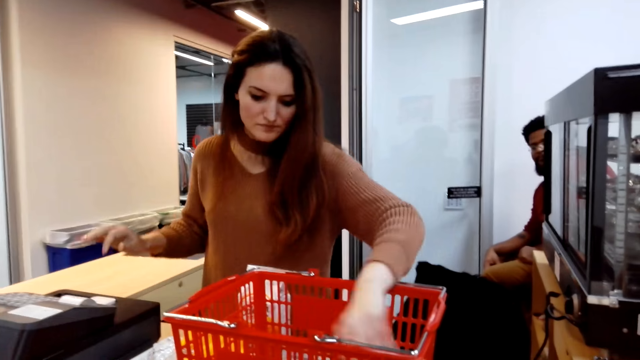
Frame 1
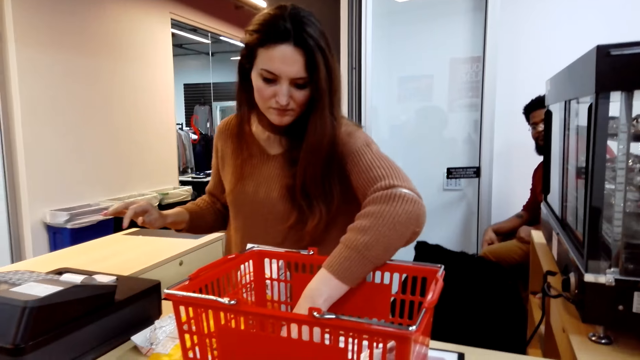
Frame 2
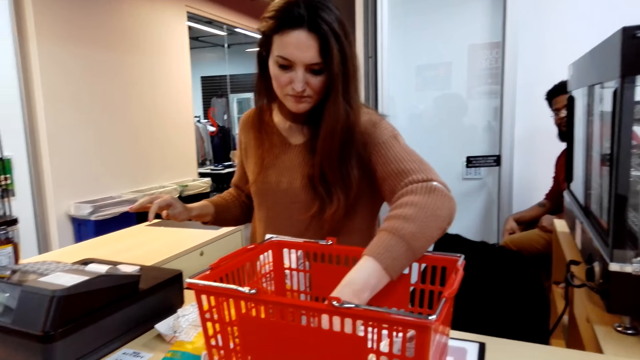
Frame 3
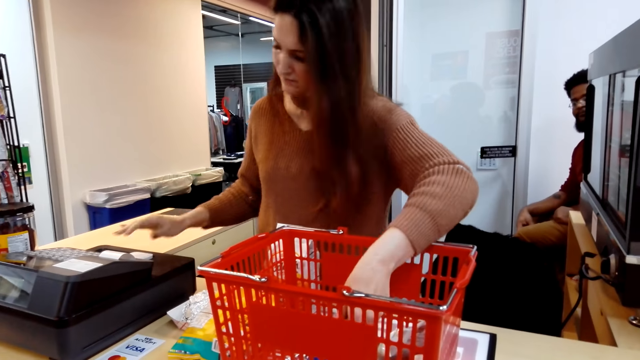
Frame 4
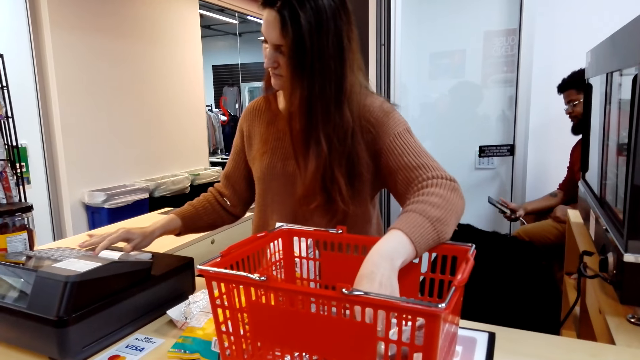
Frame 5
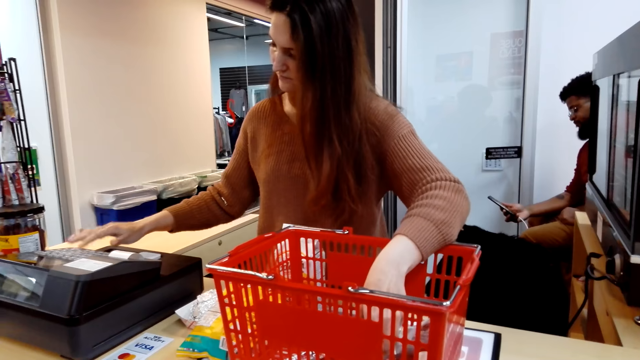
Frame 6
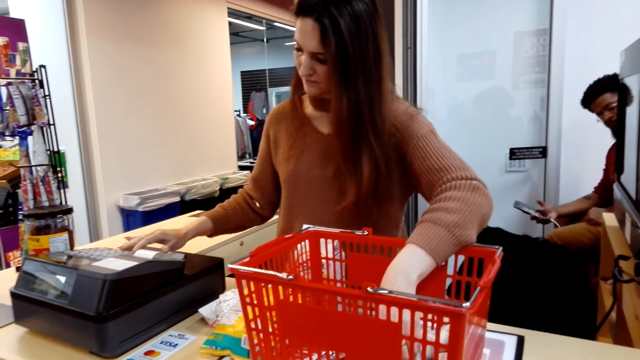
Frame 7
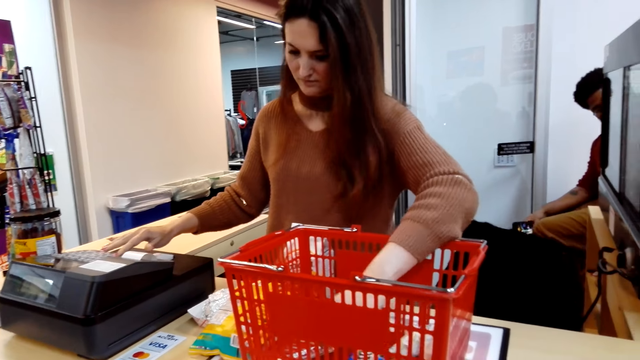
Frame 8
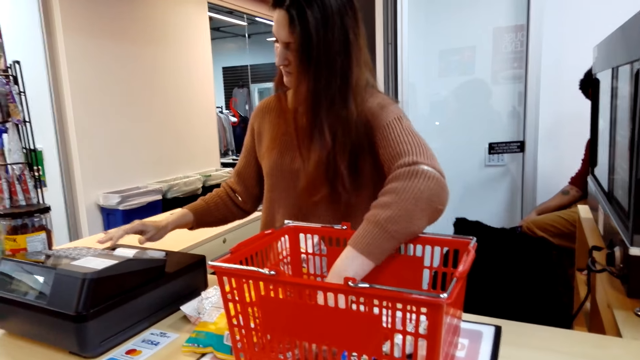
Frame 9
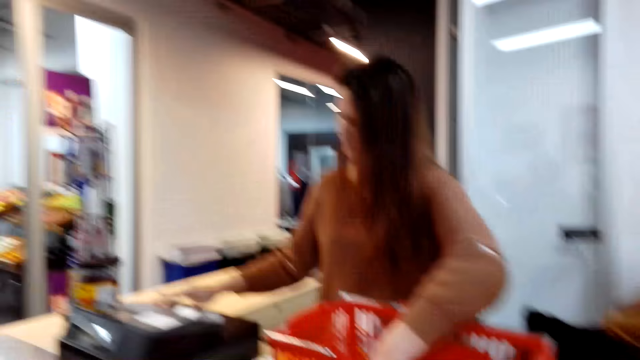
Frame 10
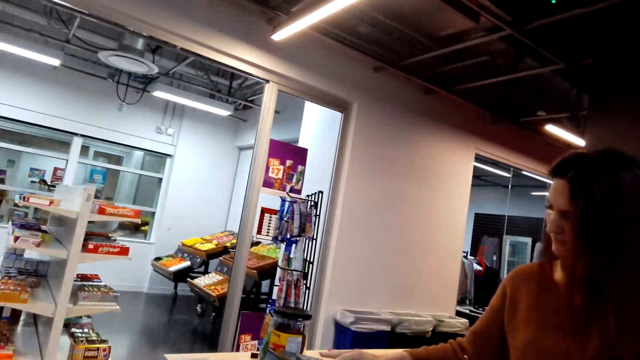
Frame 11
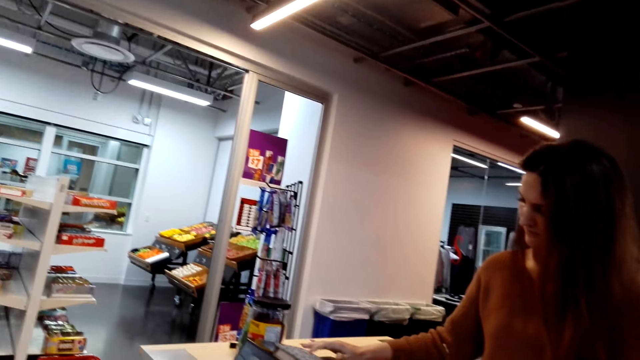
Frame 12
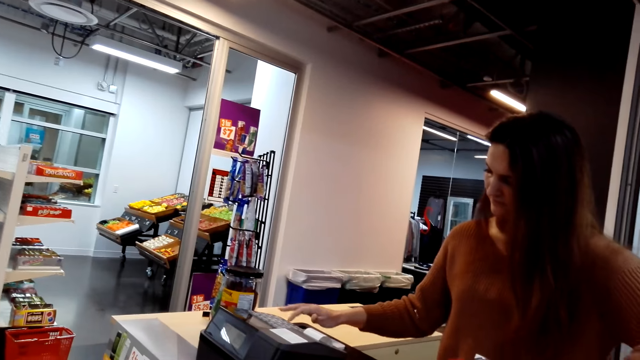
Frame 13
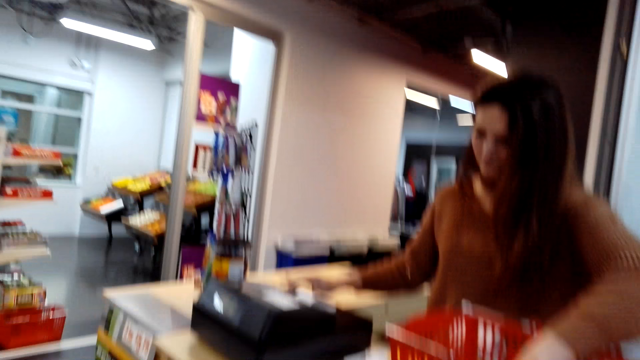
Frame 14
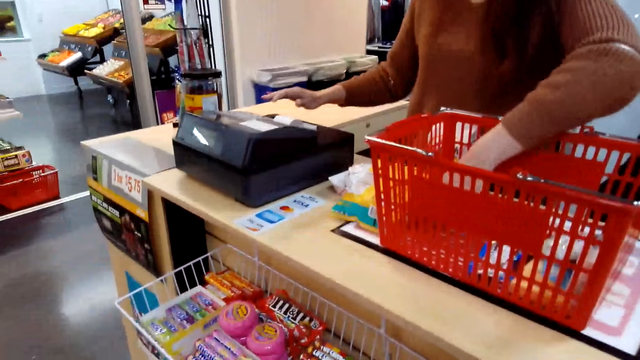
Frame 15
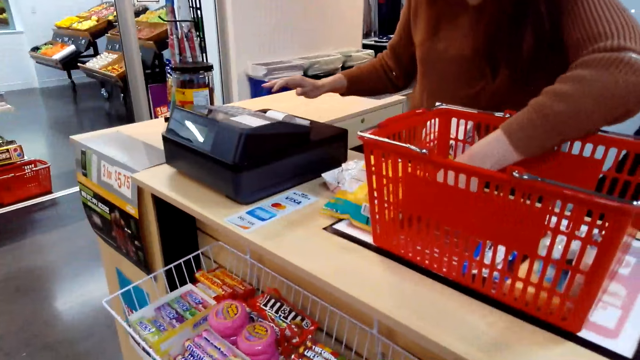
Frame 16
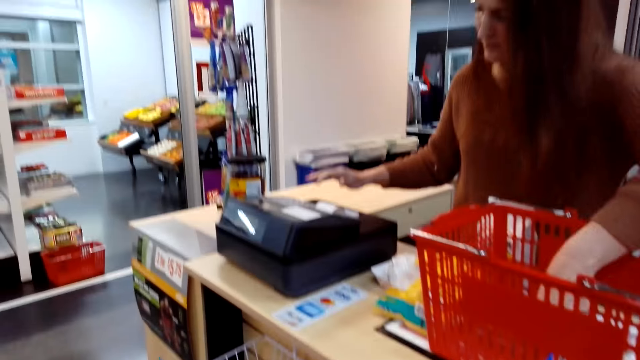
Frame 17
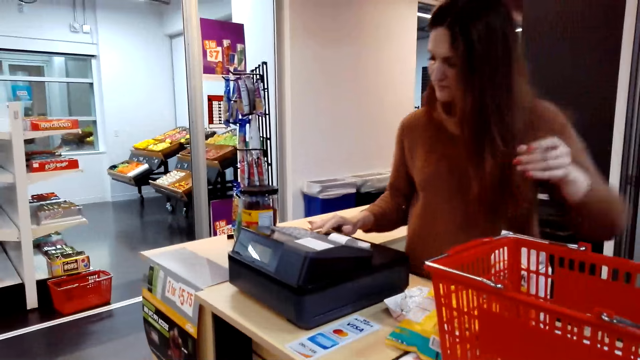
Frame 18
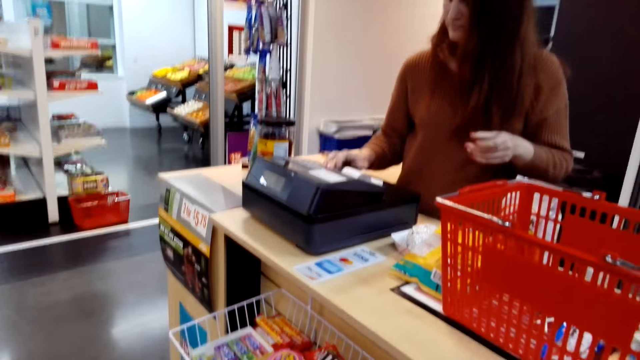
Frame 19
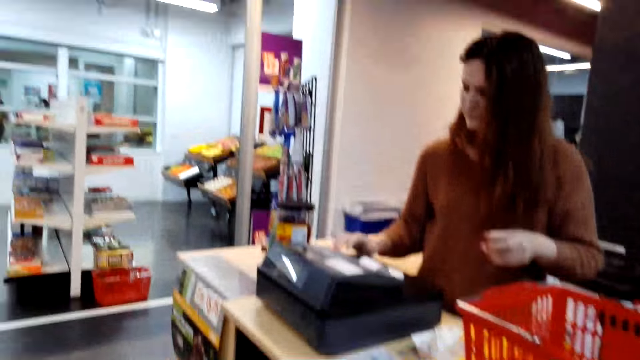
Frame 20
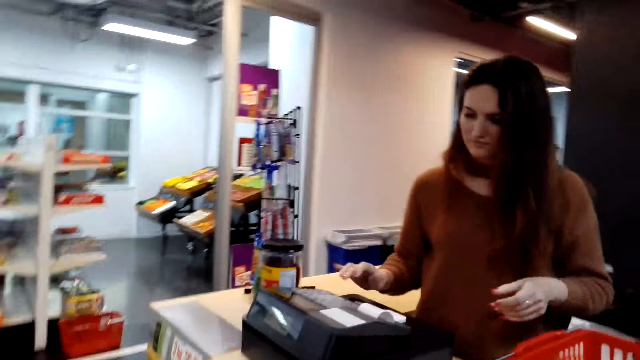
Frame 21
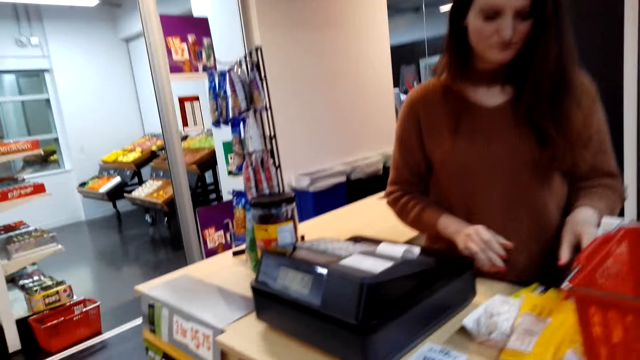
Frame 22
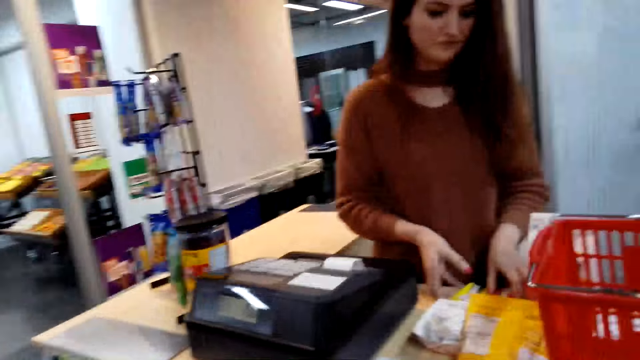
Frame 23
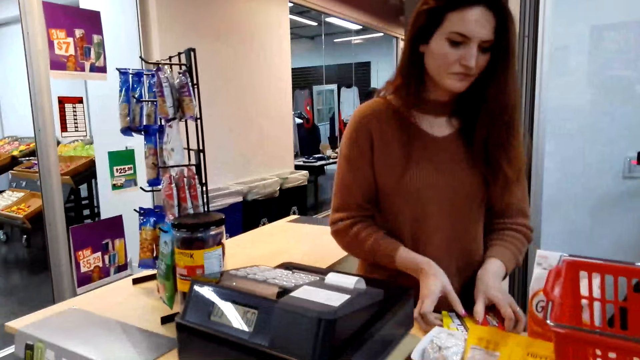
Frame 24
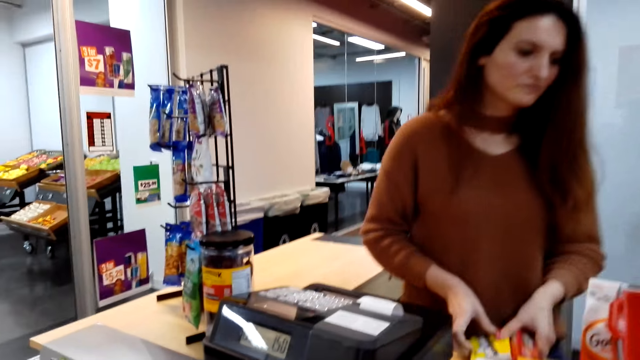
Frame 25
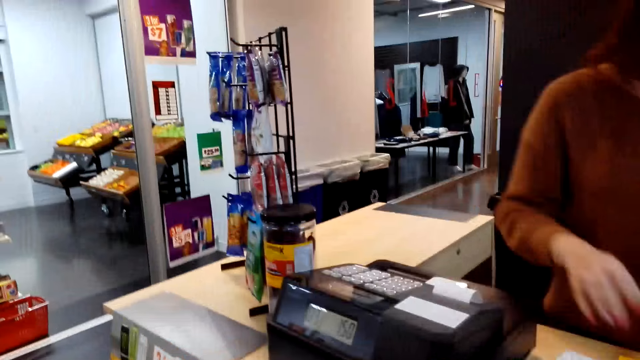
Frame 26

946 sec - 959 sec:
A person puts the item in the shopping basket. The person checks the ninth item in the shopping basket and operates the device. The person checks the tenth item in the shopping basket and operates the device. The person moves her hand from the shopping basket and operates the device. The person puts back the items on the counter in the shopping basket.

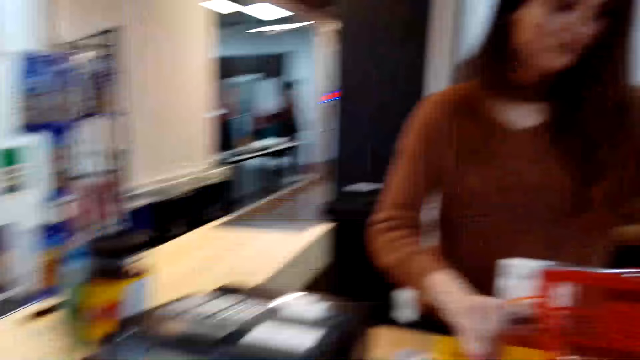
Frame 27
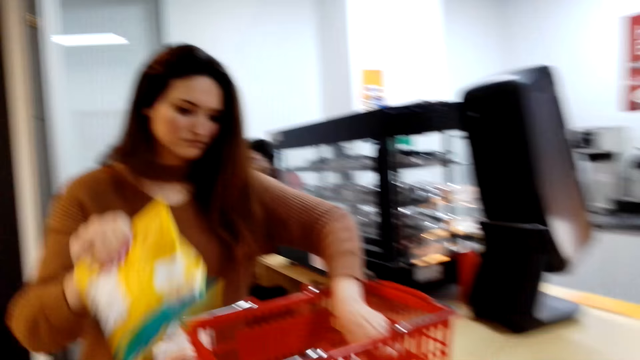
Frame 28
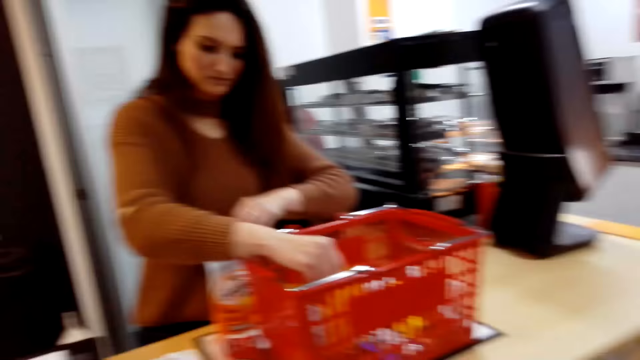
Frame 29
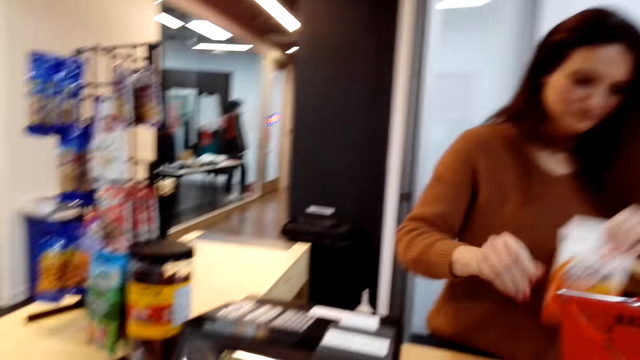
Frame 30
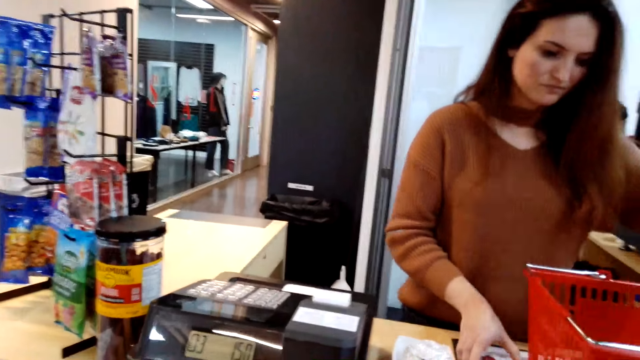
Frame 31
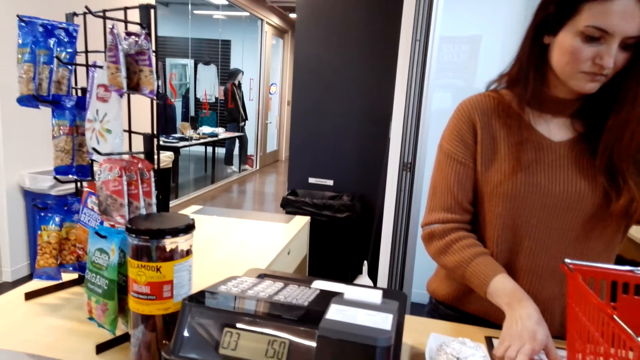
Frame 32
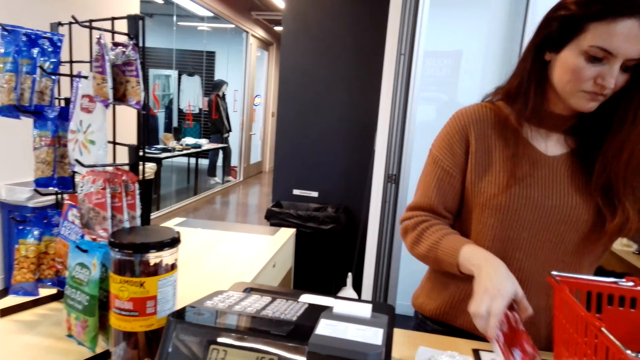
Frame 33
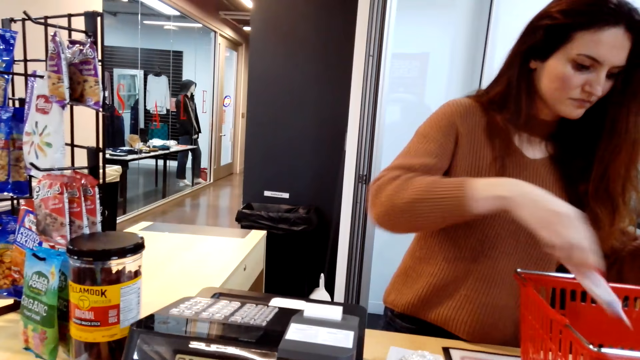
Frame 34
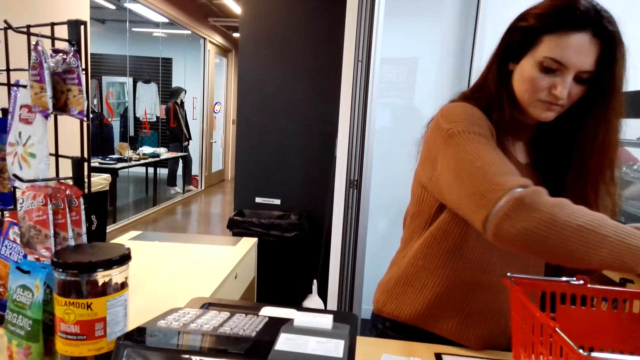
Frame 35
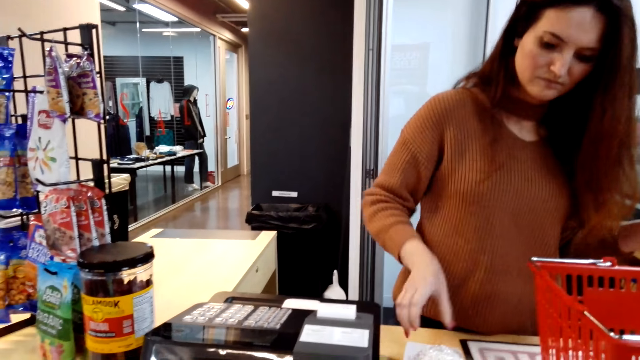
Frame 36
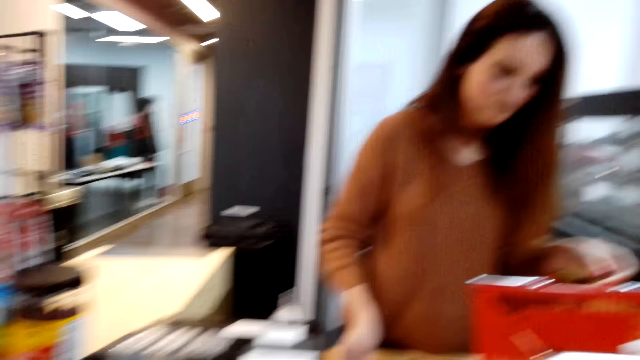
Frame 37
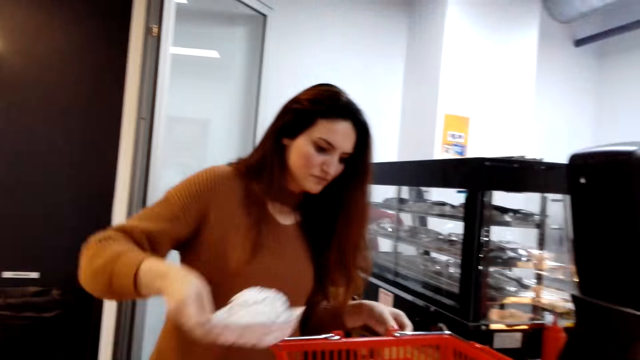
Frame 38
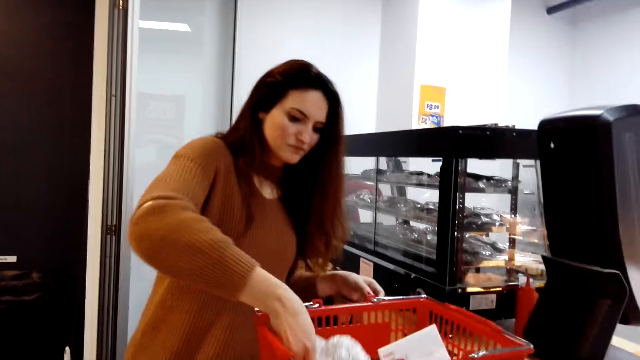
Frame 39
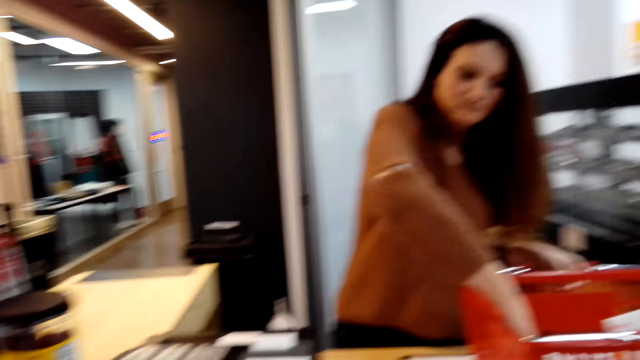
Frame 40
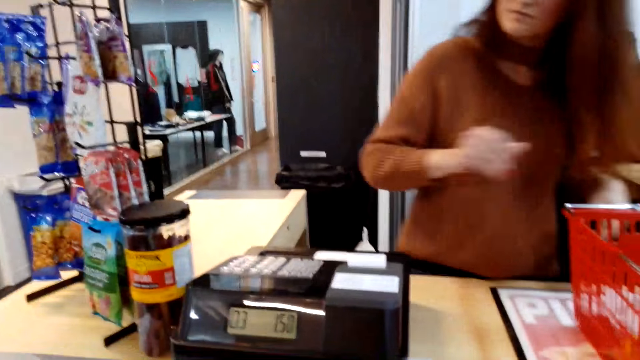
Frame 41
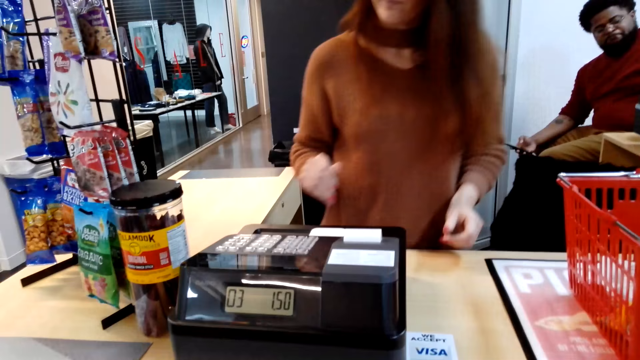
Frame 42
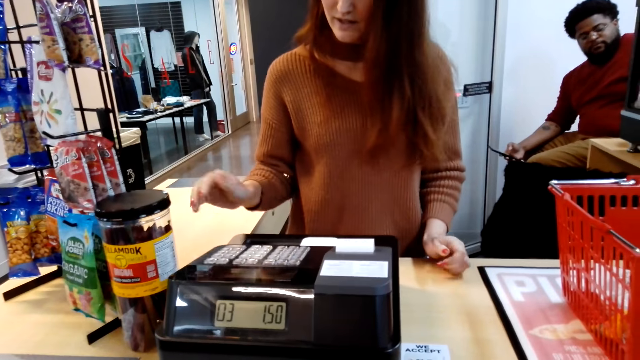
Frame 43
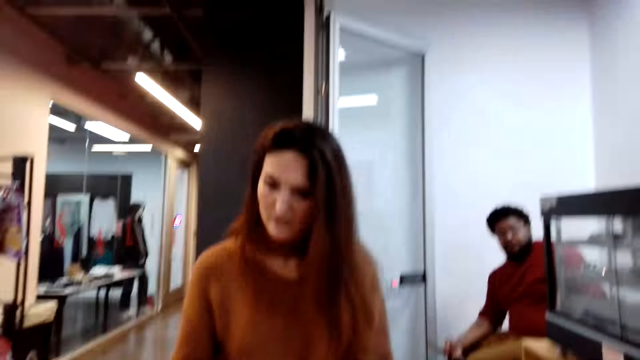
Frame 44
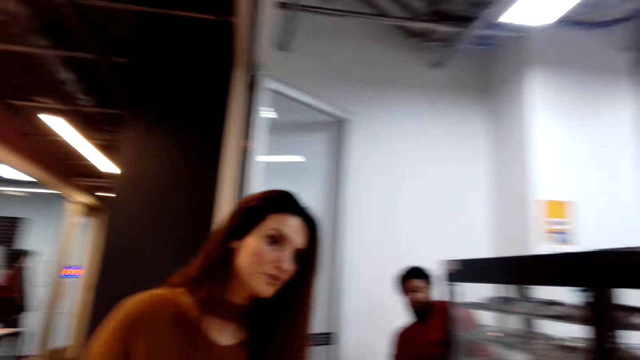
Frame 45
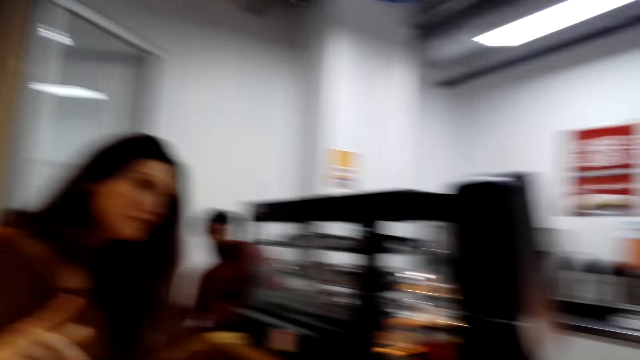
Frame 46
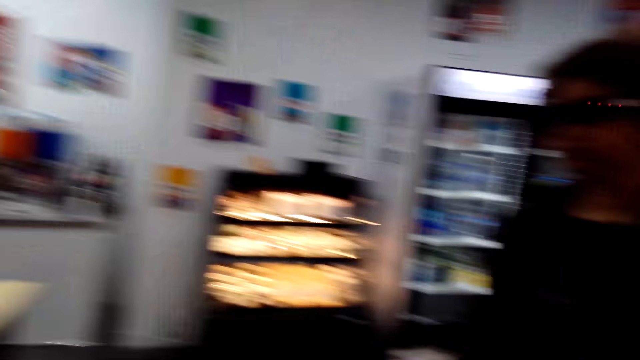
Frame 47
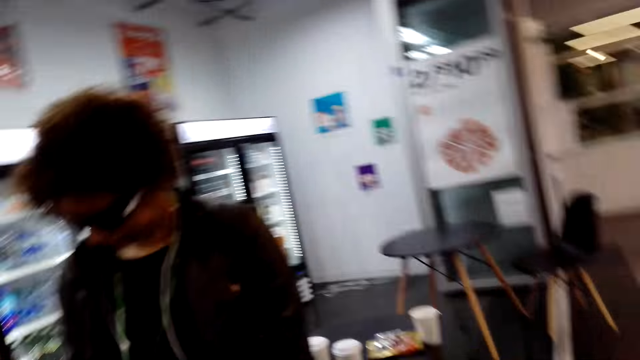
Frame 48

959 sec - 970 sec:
A cashier puts the goods in the basket. The cashier looks at the items on the table. The camera wearer talks to the cashier.
